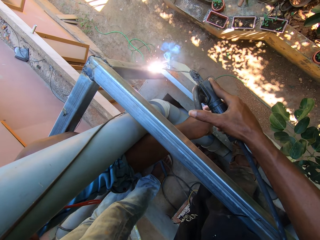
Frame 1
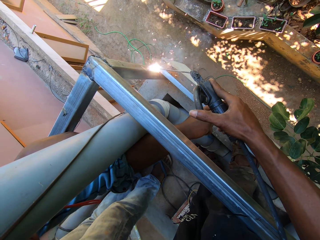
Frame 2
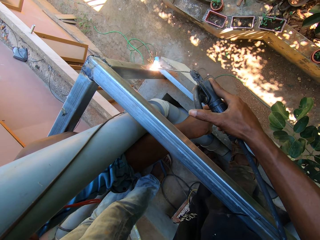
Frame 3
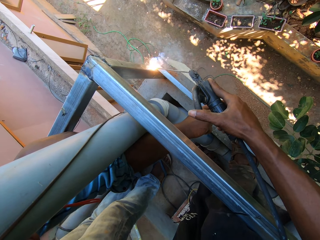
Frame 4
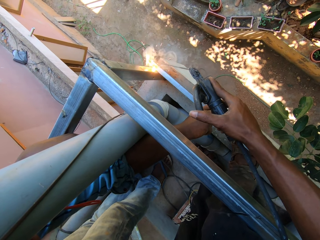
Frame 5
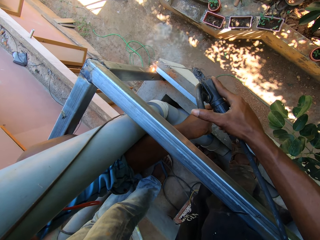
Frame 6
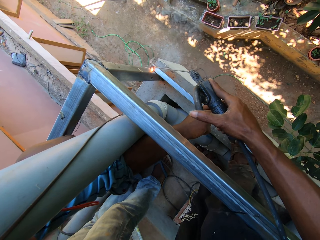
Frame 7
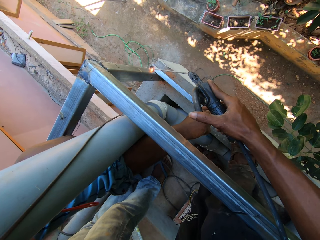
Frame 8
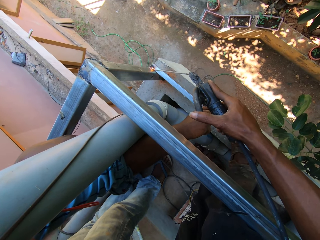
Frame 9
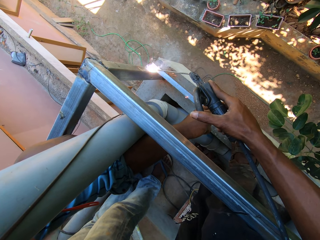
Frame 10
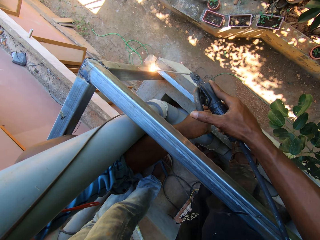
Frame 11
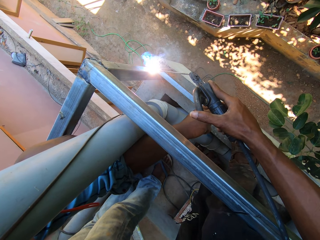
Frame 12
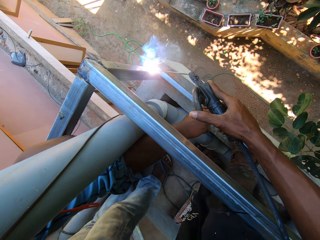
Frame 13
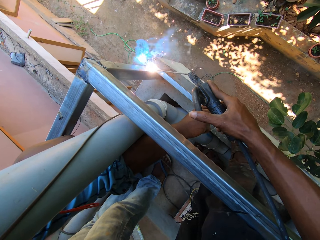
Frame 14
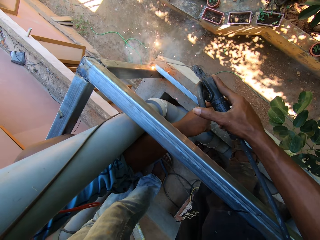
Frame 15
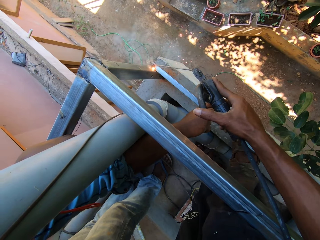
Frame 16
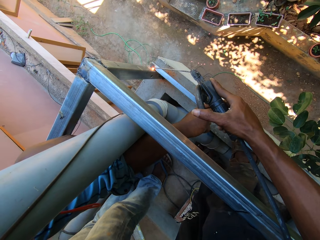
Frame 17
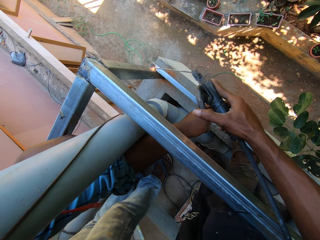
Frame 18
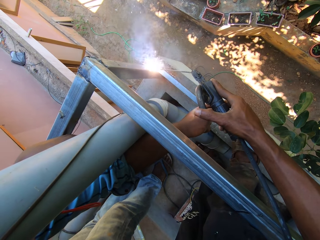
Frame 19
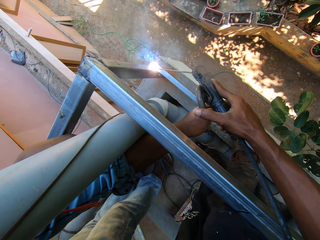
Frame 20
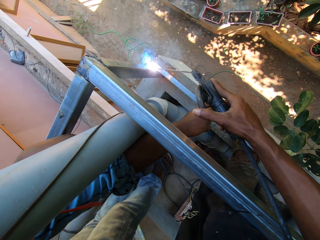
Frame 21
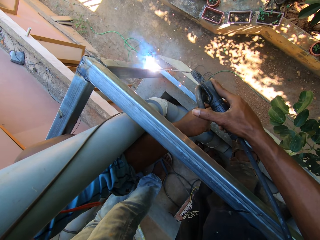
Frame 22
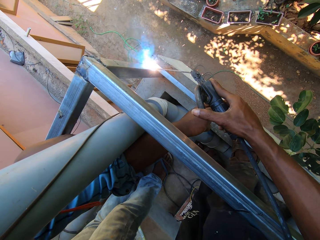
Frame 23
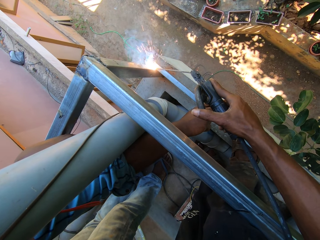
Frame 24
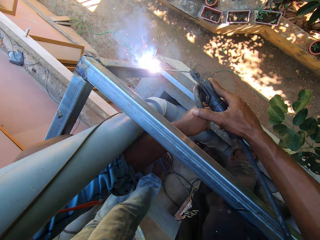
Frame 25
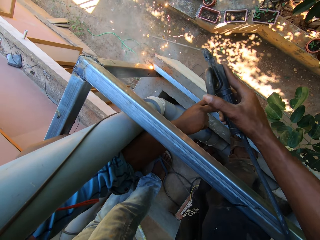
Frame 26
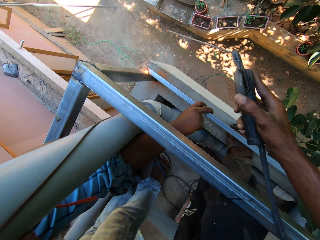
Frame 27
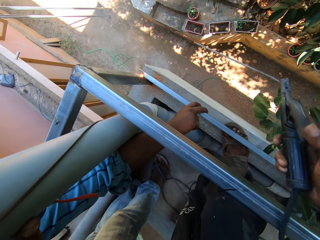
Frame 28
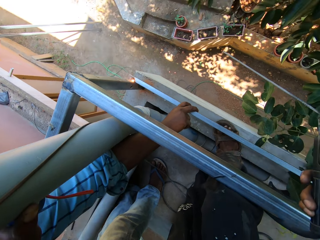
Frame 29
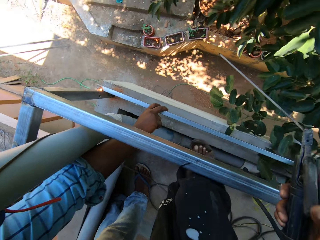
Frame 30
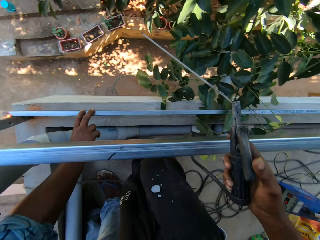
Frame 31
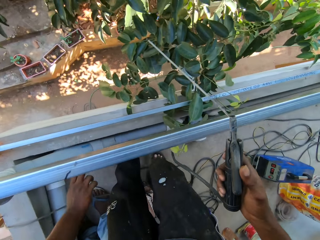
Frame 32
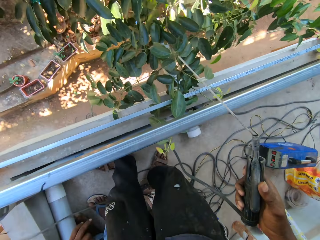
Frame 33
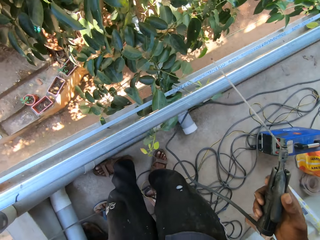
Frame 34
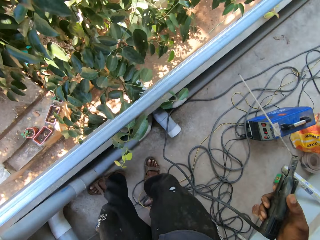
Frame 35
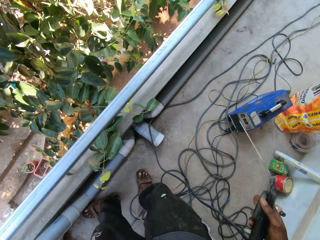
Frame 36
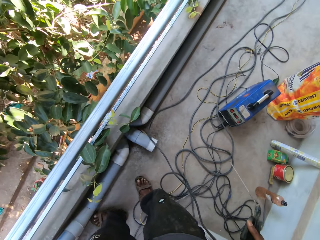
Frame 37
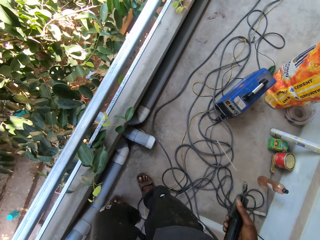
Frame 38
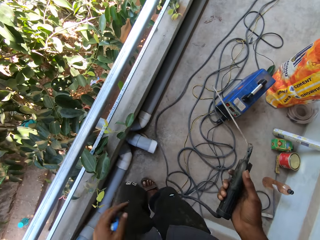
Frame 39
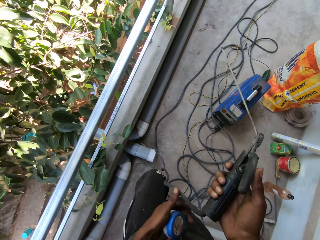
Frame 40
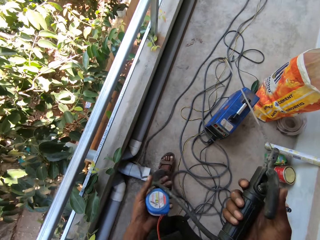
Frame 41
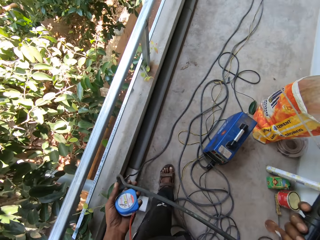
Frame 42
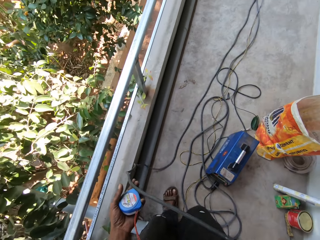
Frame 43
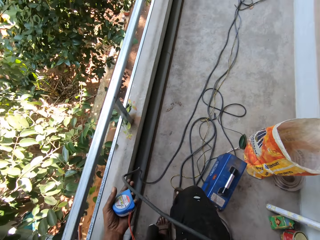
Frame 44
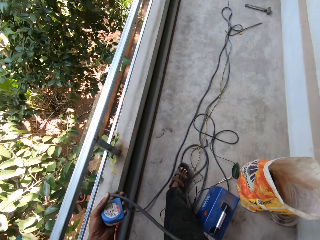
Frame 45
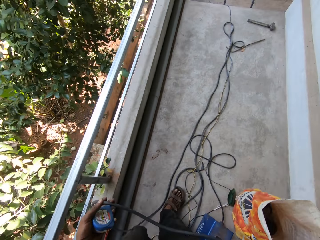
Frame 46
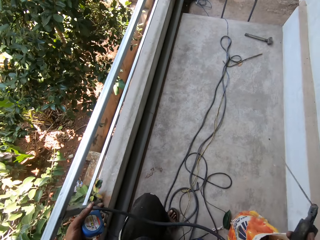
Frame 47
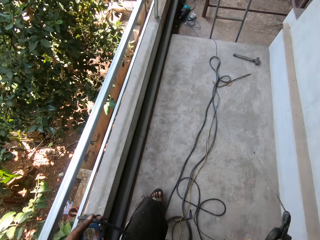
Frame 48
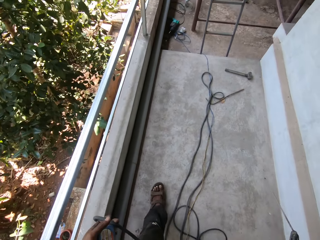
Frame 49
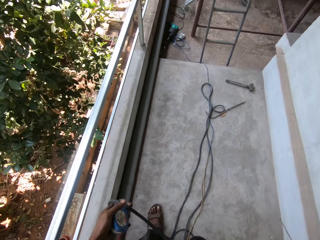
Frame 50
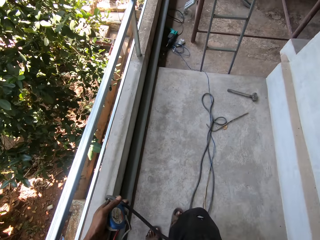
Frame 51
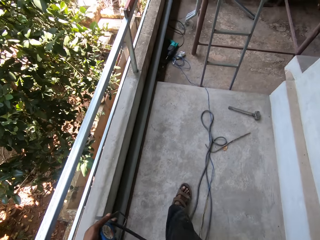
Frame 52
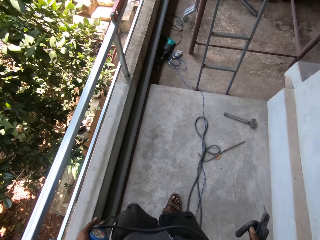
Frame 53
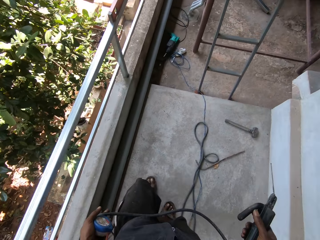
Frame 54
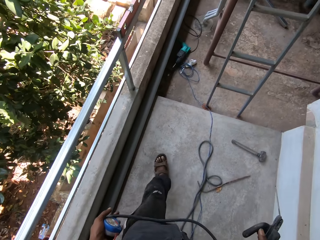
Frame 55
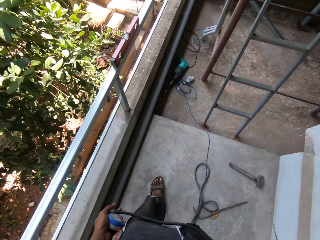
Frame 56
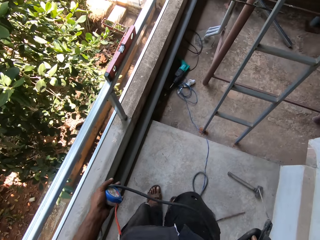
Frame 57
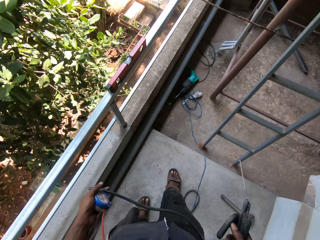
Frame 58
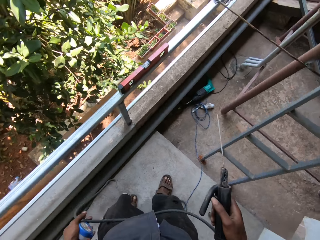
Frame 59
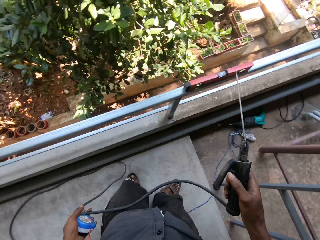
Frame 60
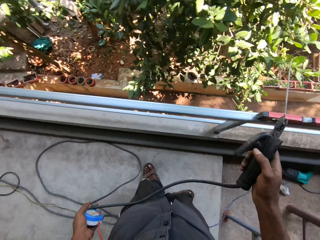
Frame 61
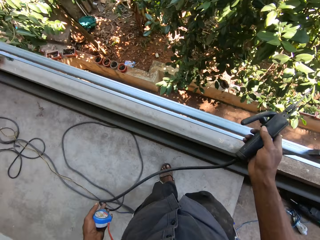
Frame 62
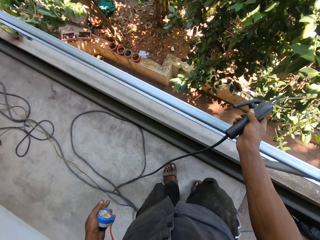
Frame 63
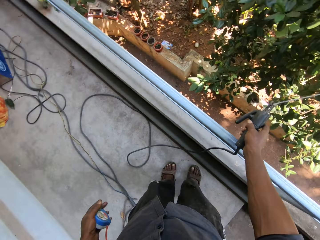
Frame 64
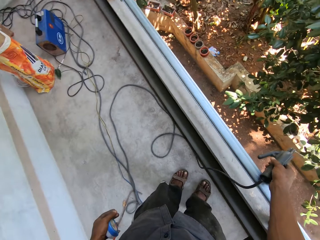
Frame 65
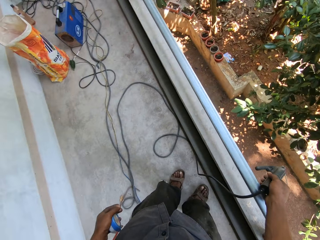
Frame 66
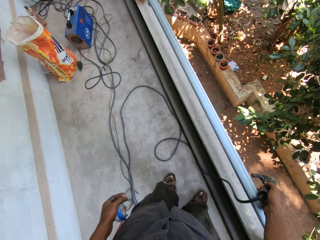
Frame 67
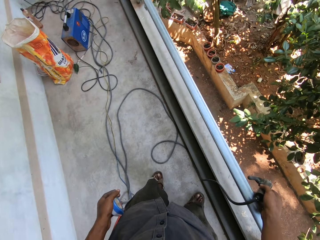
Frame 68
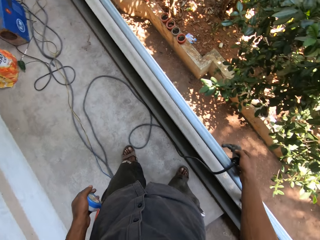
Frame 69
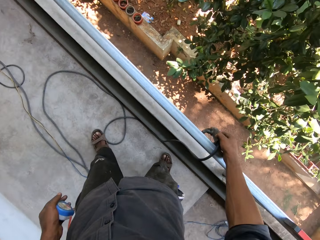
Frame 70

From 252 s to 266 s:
The camera wearer holds the electrode cable with his left hand. He walks around. He interacts with a man. He hangs the electrode holder on the balcony handrail with his right hand.

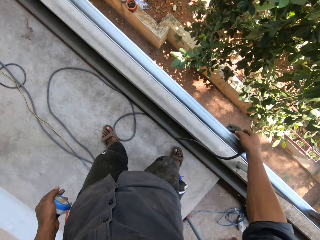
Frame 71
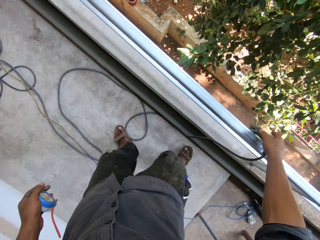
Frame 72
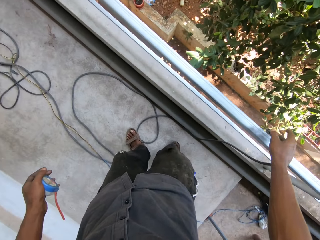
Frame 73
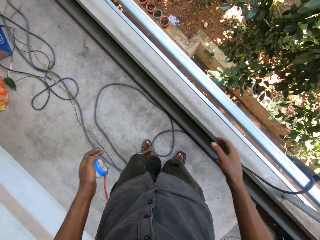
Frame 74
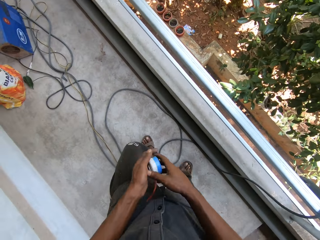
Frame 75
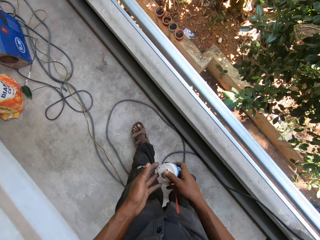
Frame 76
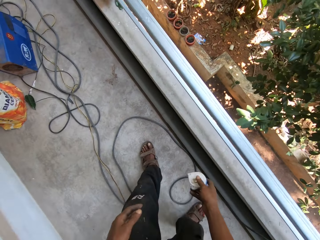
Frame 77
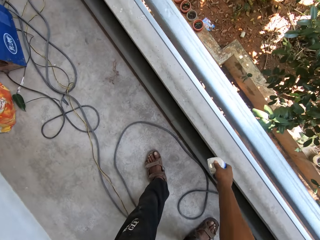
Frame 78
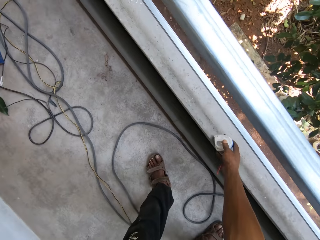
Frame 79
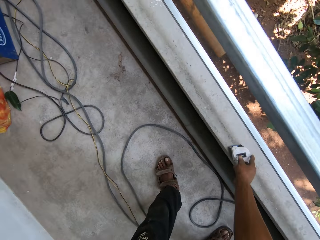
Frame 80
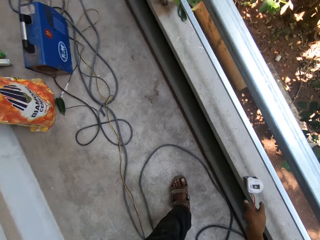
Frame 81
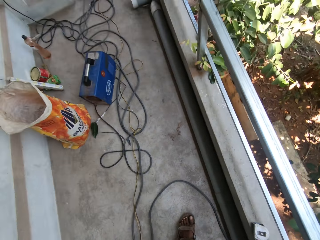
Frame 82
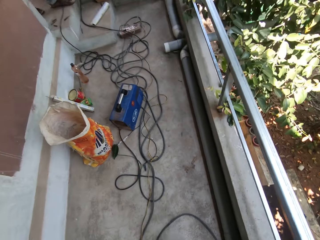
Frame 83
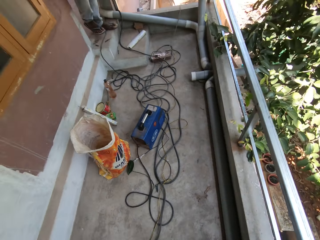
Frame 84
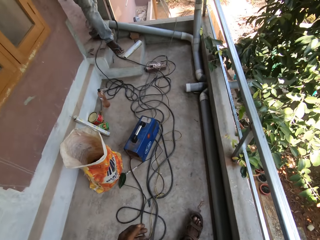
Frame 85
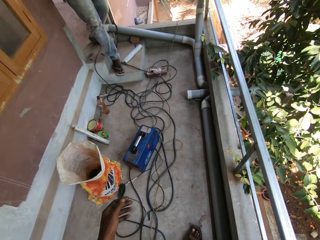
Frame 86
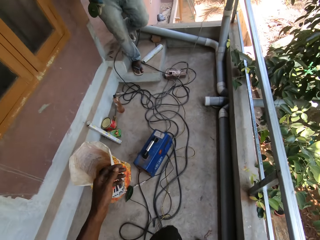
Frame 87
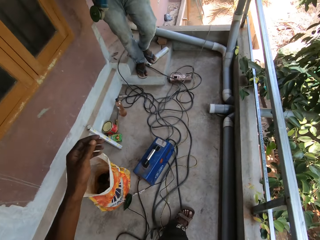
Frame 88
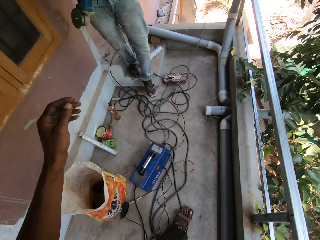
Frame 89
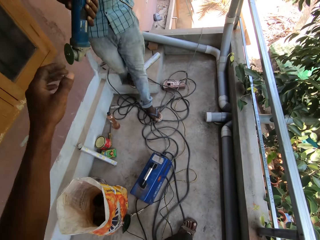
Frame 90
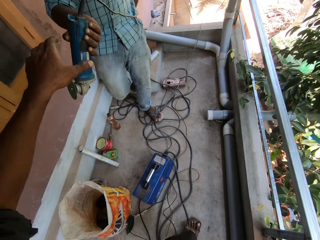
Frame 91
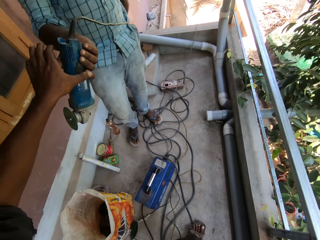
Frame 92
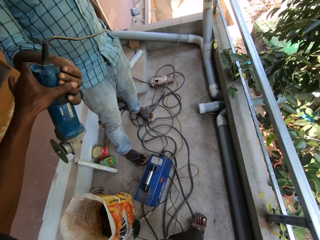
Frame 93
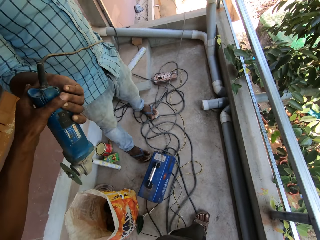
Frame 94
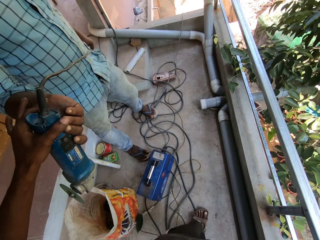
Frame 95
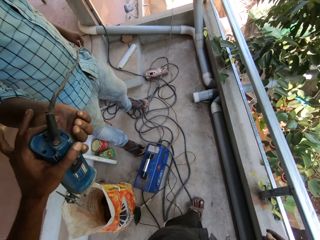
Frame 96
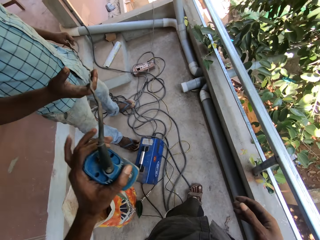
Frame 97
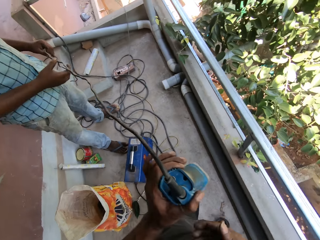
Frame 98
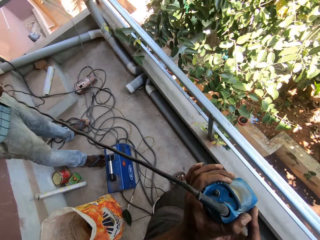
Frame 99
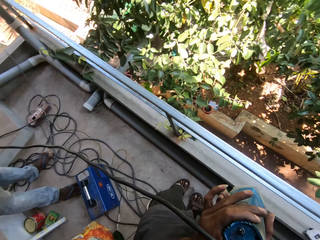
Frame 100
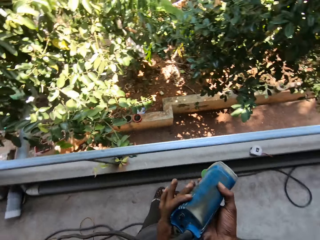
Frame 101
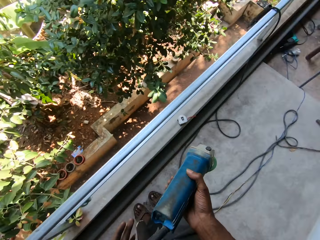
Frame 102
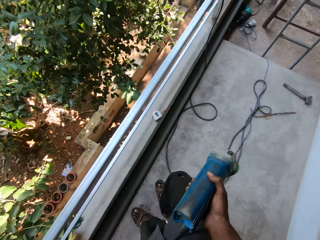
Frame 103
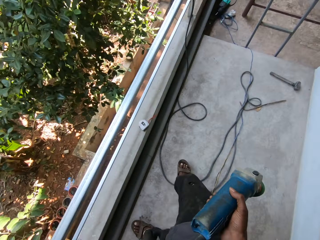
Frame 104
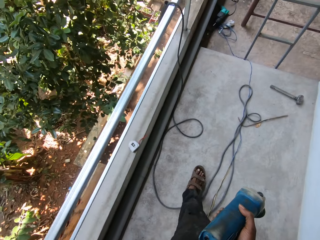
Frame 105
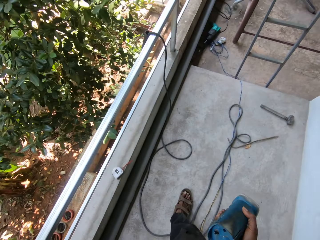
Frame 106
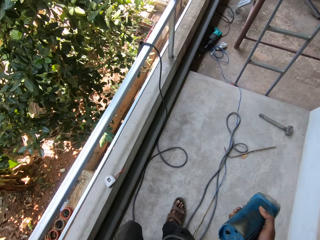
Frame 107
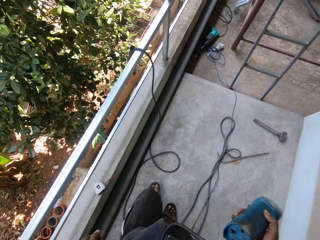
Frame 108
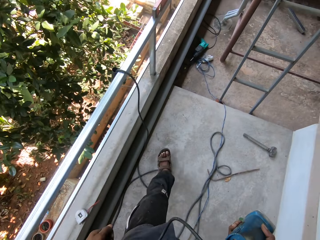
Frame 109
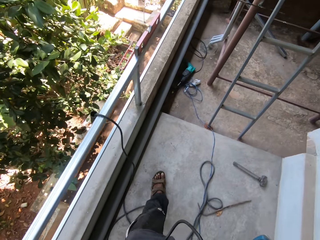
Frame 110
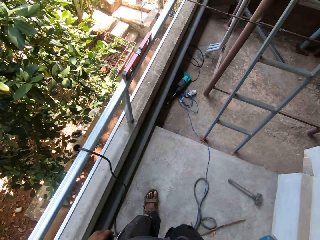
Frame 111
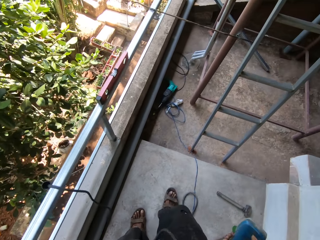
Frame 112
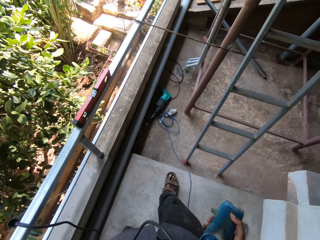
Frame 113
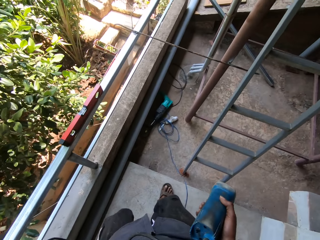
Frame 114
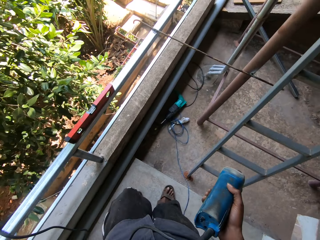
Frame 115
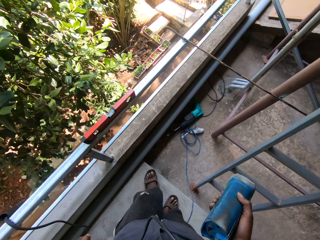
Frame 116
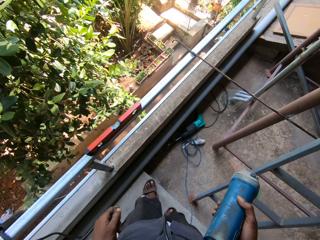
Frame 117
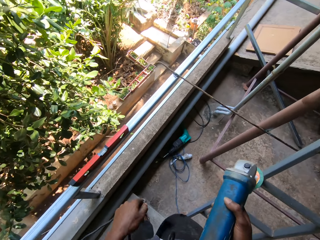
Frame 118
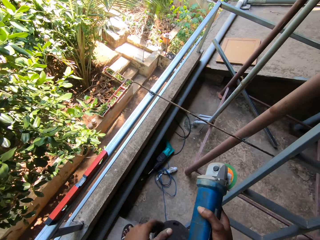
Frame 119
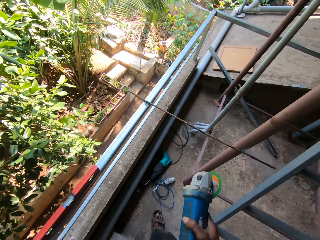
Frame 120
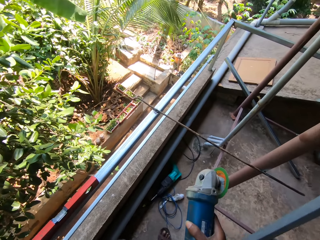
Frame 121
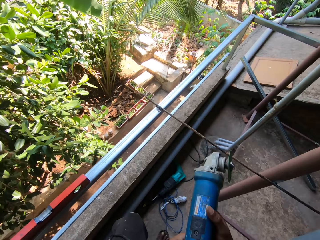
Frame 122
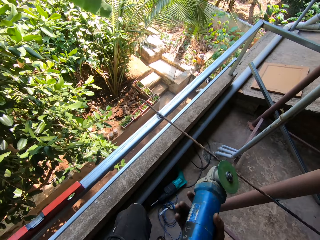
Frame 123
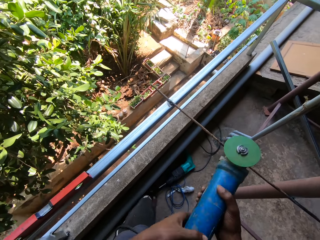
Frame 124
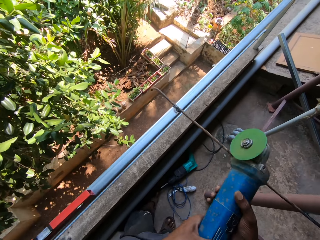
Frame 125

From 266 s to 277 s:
The camera wearer places the welding stick on the metal bar. He passes the measuring tape from his left hand to his right hand and places the measuring tape on the balcony concrete with his right hand. A man holds an angle grinder with his right hand. The man holds the angle grinder cable with his left hand. The camera wearer collects the angle grinder from the man with his left hand. The man holds the angle grinder cable with both hands. The camera wearer passes the angle grinder from his left hand to his right hand. He walks around. He holds the angle grinder cable with his left hand. He holds the angle grinder with both hands.
